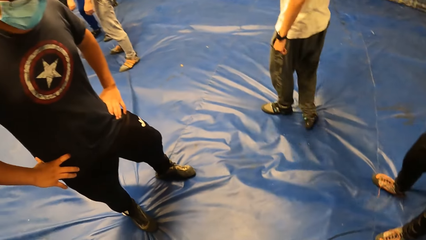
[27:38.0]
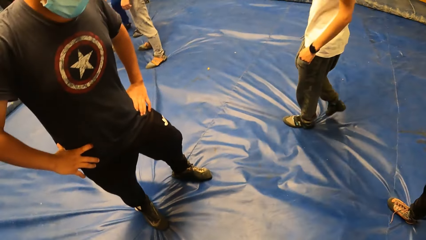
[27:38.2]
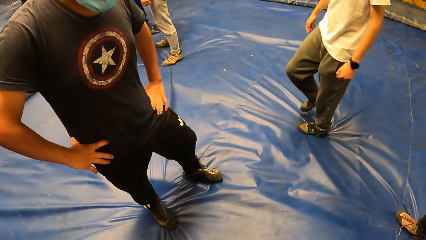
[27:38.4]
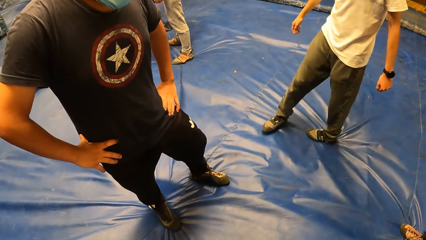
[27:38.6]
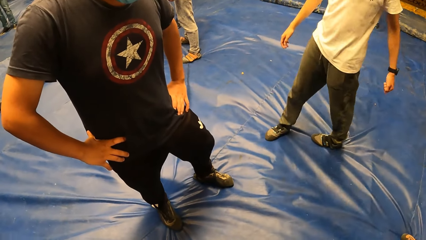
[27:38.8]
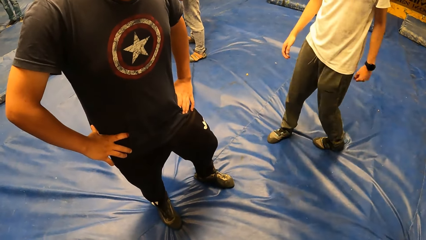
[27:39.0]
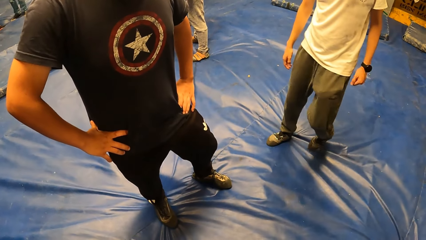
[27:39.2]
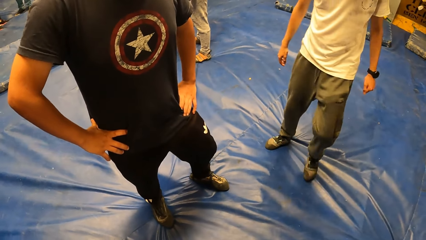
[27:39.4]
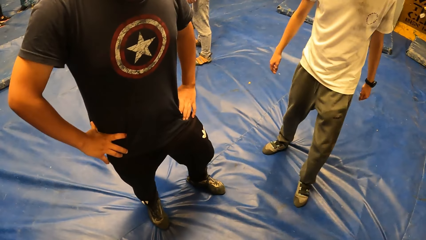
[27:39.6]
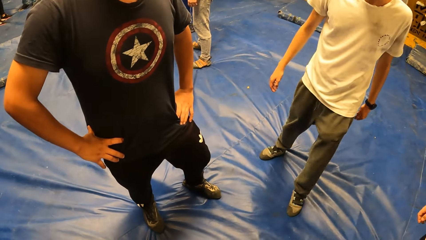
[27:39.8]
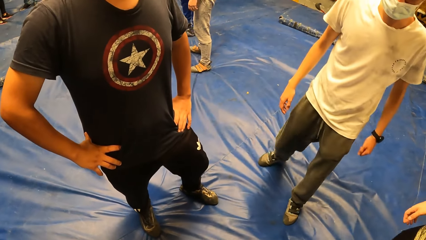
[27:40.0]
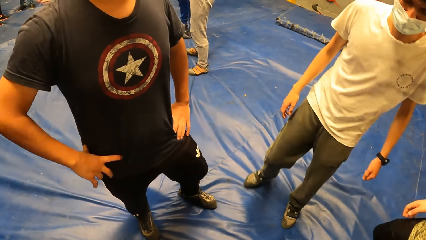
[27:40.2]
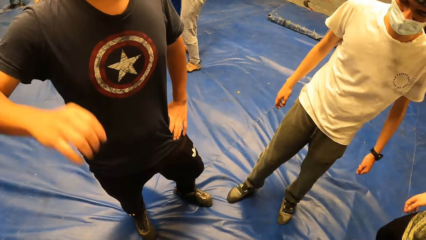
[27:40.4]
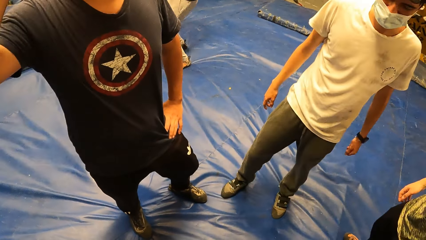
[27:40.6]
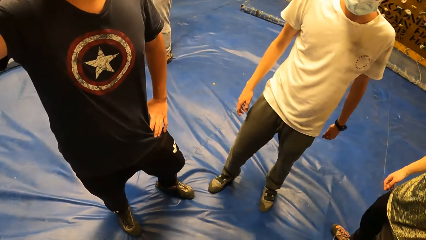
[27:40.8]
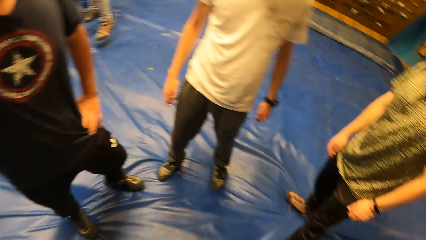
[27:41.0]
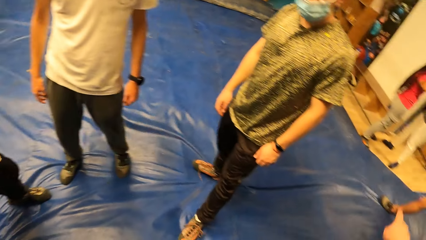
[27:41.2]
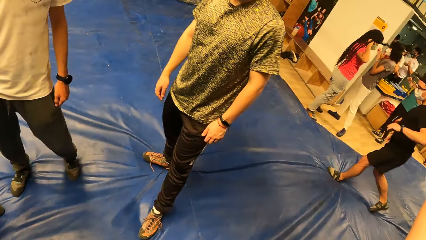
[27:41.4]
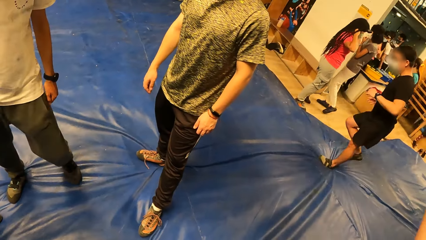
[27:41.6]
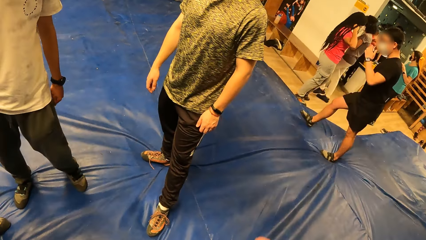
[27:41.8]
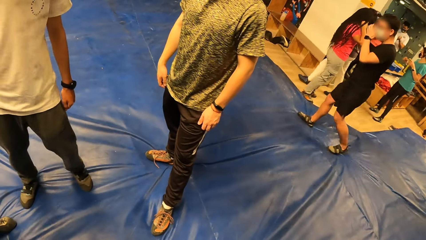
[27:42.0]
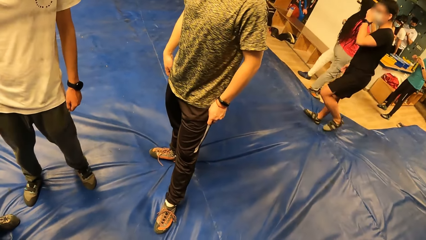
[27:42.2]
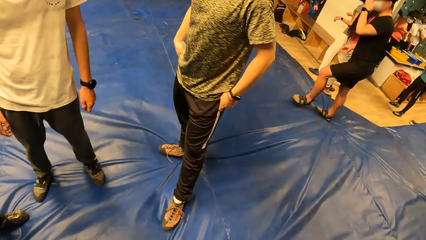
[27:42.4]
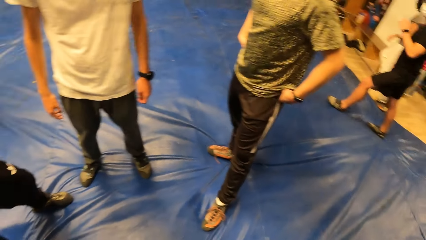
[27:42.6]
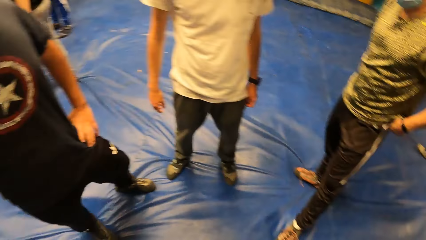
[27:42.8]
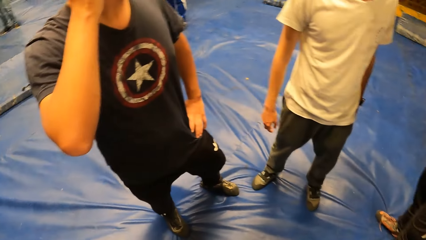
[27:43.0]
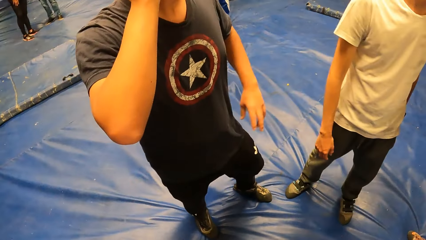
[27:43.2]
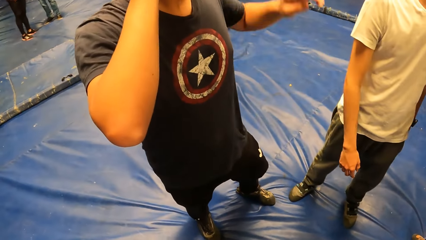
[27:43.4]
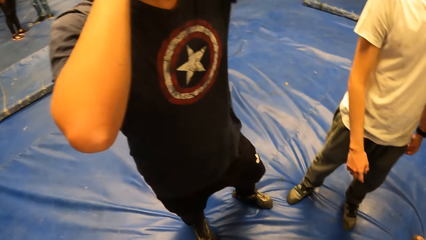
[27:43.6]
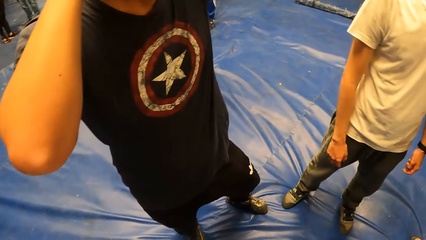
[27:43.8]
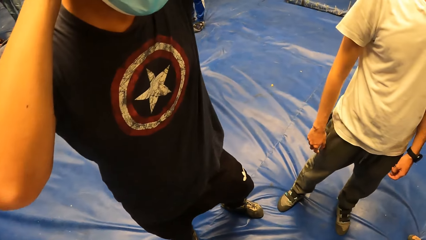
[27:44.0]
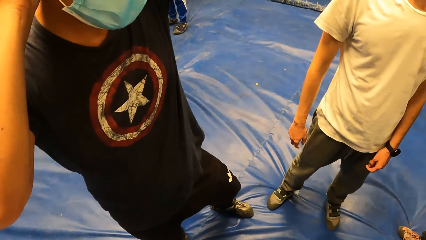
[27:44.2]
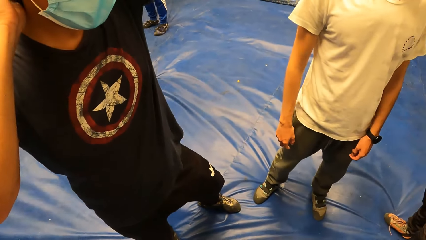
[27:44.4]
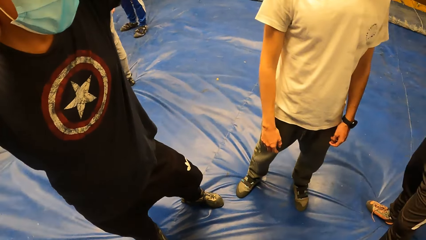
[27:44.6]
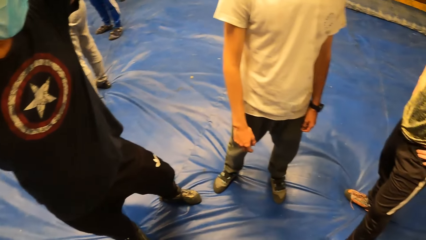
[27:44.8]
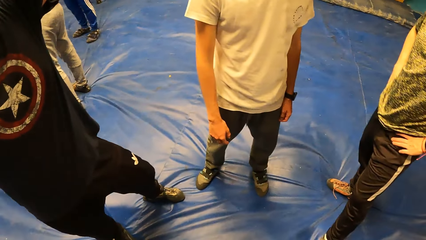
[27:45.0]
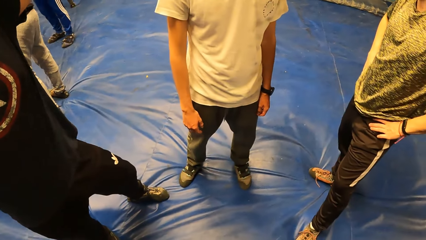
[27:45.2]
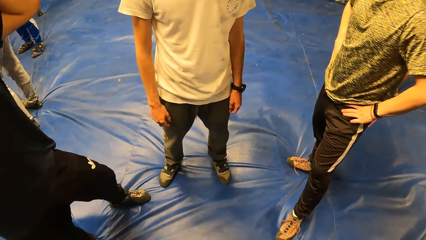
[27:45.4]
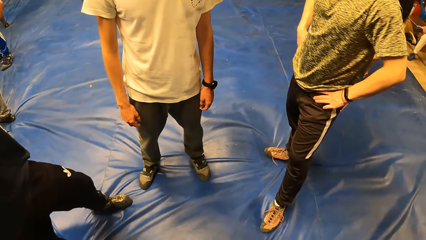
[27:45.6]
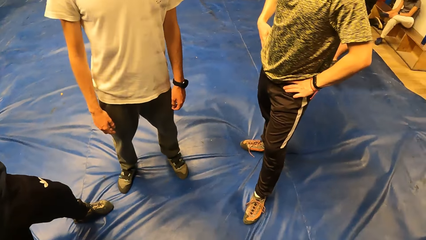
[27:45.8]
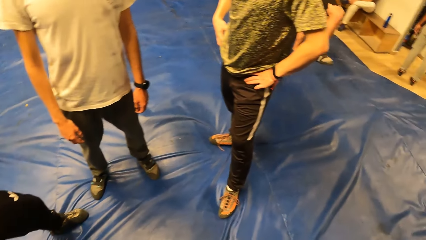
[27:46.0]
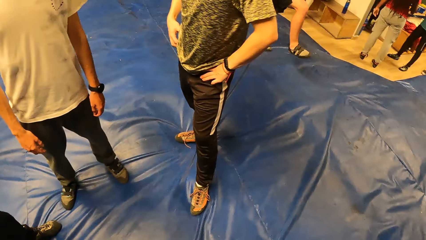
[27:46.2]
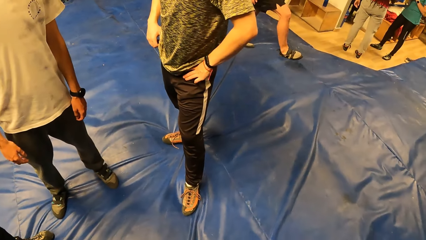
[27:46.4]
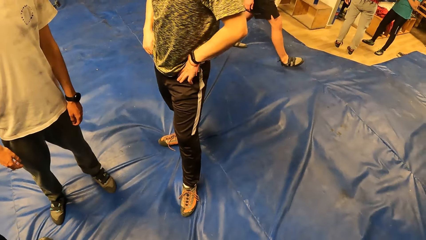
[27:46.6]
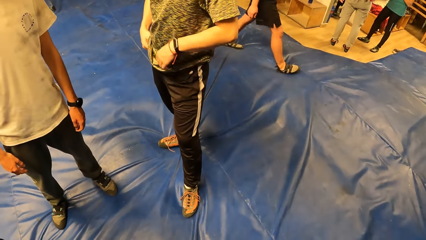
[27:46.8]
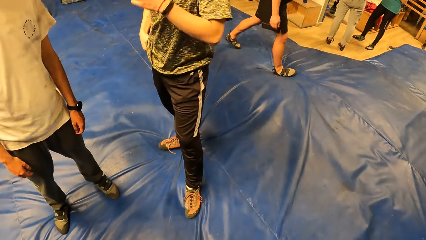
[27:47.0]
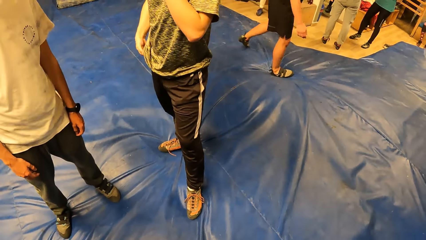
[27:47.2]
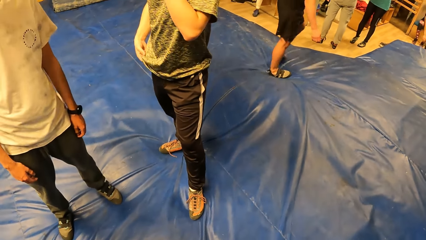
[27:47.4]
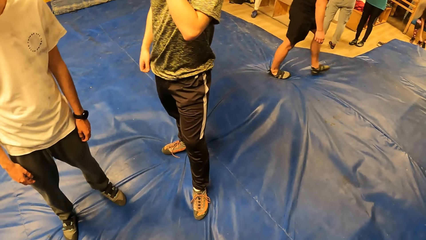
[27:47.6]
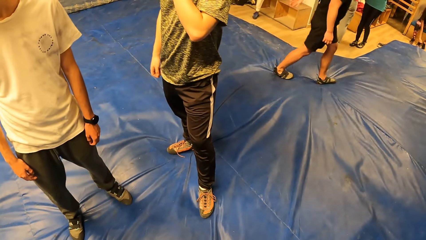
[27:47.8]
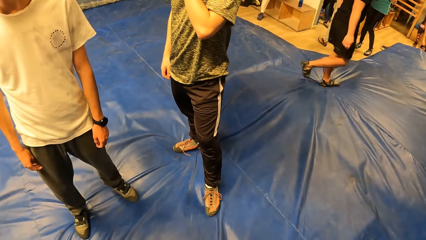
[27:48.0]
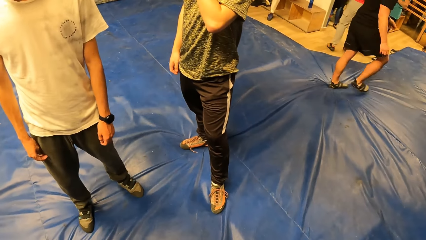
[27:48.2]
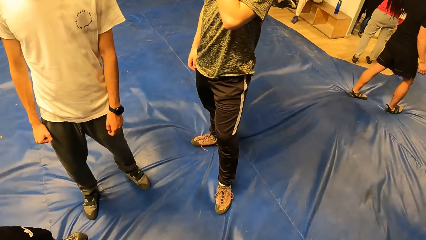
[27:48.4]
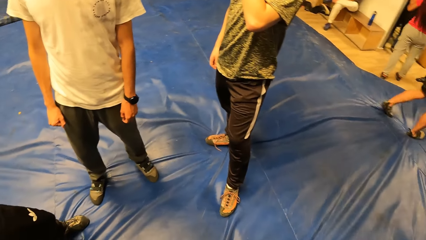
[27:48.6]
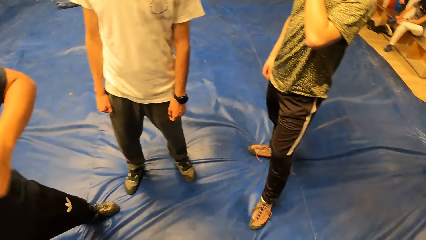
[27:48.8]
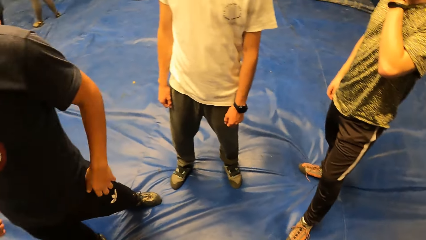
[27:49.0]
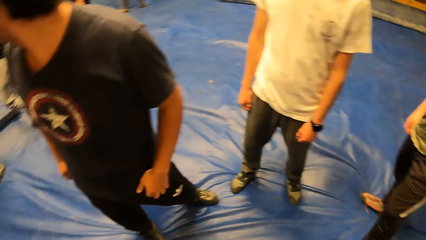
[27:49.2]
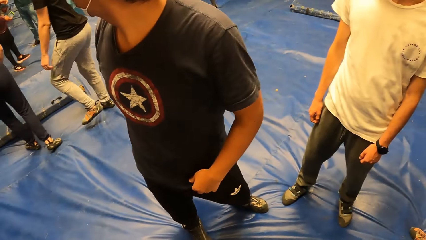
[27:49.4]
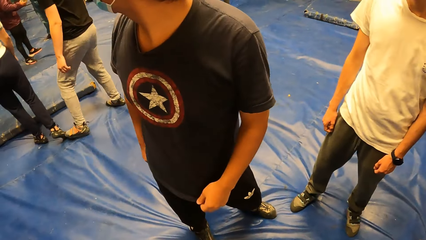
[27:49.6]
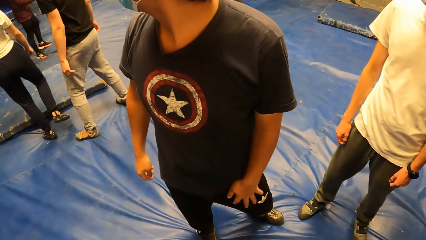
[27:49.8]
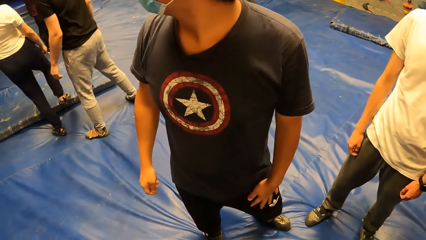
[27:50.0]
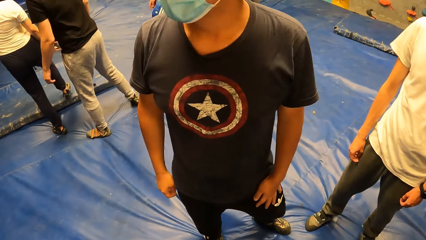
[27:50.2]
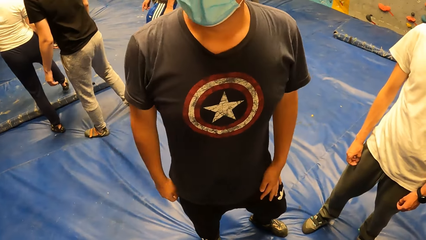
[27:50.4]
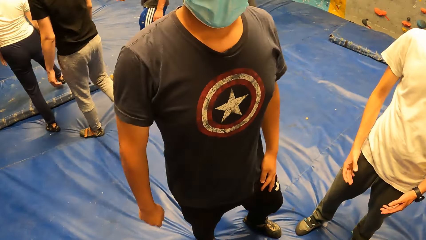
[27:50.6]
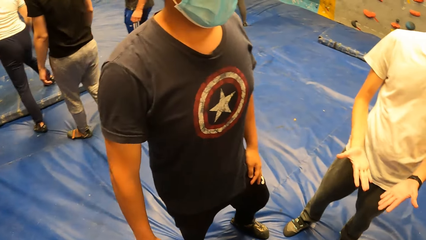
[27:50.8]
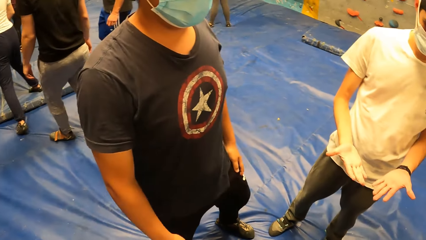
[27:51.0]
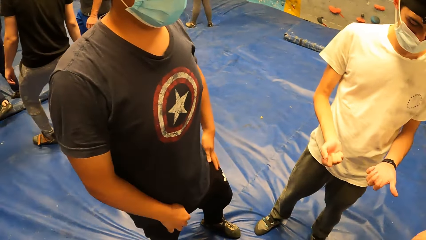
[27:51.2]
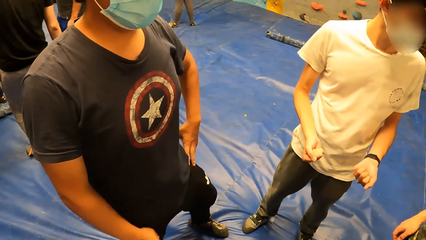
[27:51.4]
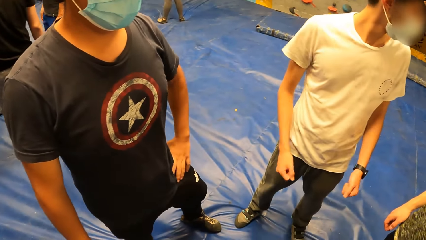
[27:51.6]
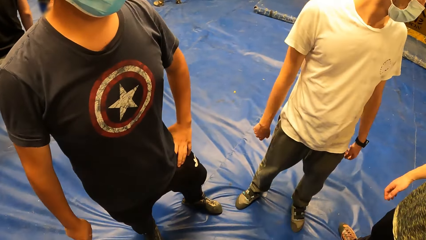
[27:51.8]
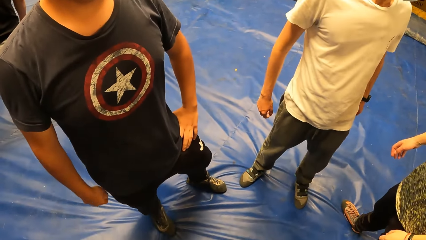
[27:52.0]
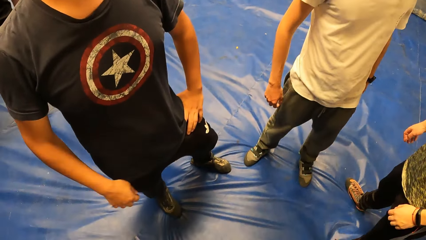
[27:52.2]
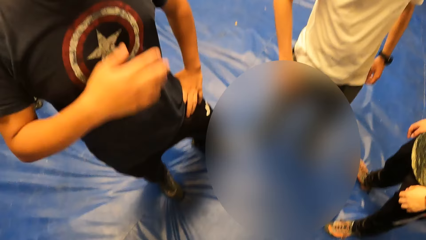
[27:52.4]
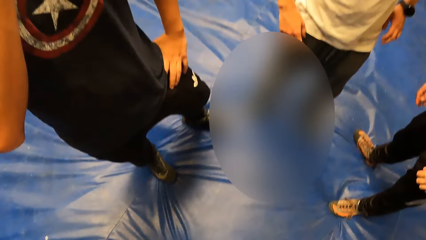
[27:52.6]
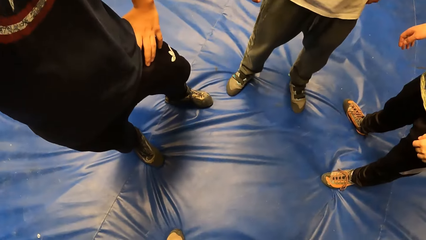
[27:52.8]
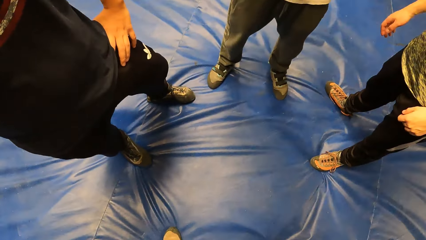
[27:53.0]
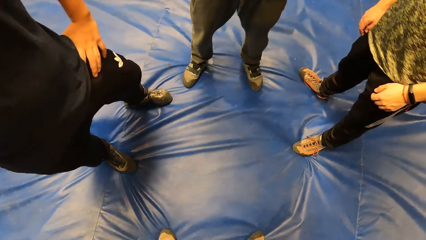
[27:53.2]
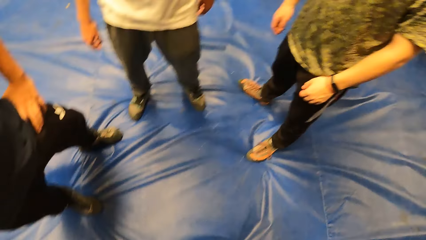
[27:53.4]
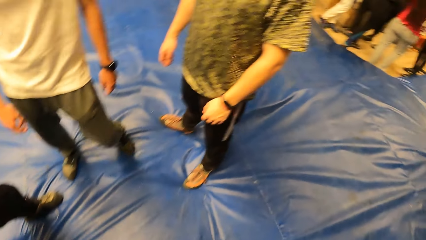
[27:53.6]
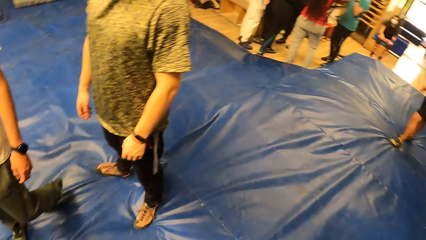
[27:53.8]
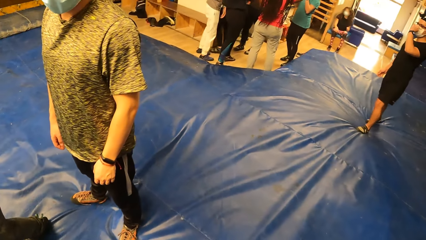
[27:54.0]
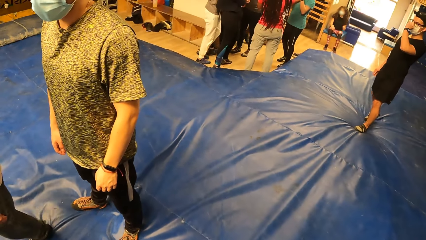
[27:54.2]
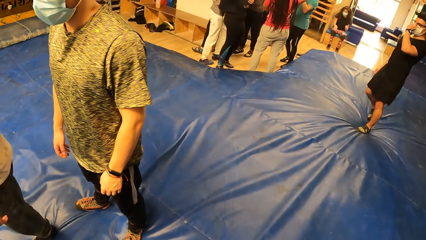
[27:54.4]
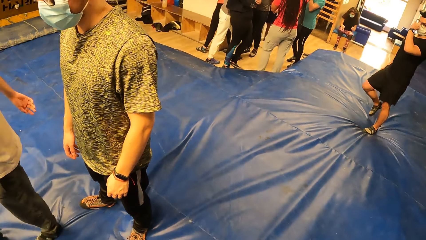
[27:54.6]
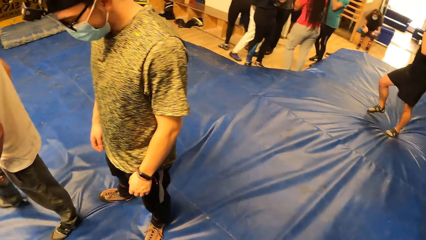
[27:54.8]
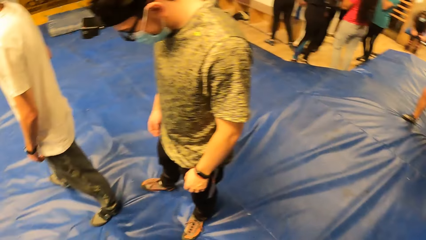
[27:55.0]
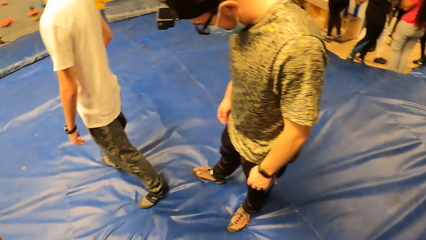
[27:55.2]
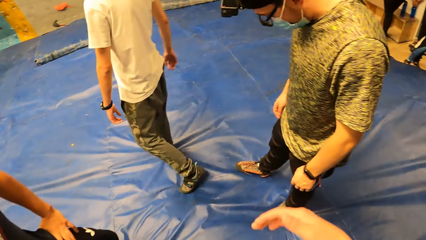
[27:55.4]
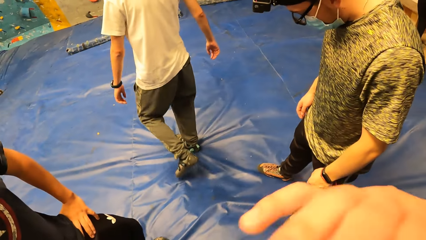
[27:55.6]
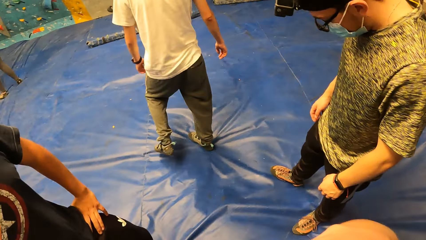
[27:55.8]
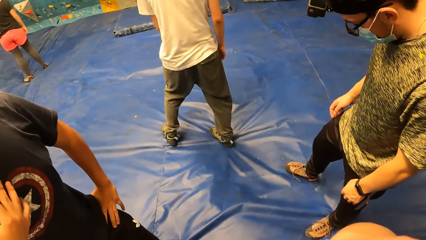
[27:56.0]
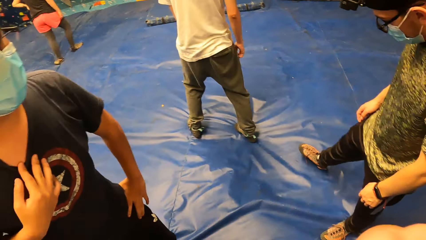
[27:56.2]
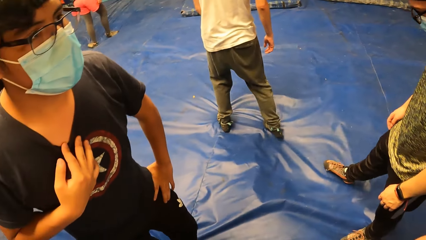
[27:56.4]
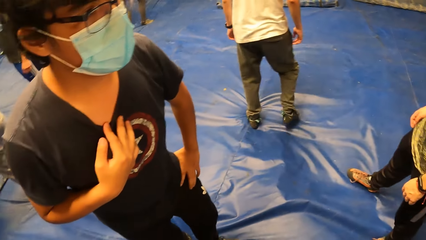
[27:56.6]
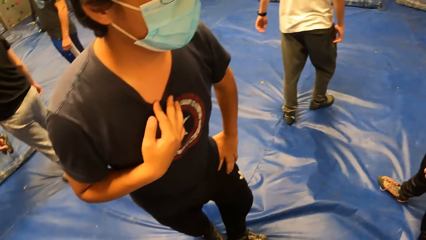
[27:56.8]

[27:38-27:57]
The camera wearer interacts with a man, another man and a third man.
